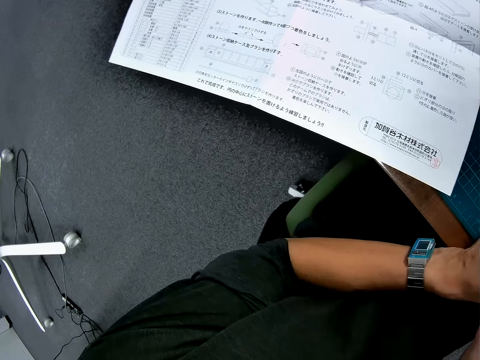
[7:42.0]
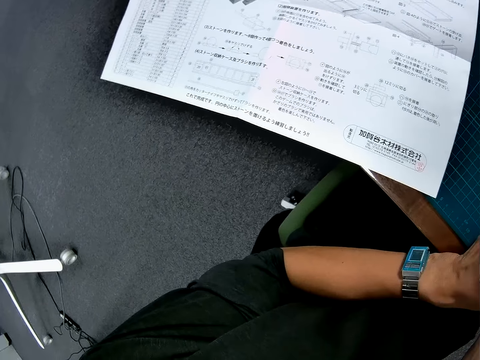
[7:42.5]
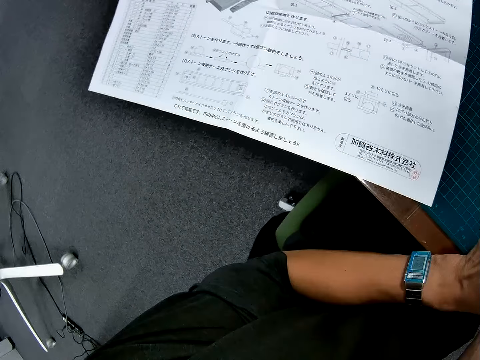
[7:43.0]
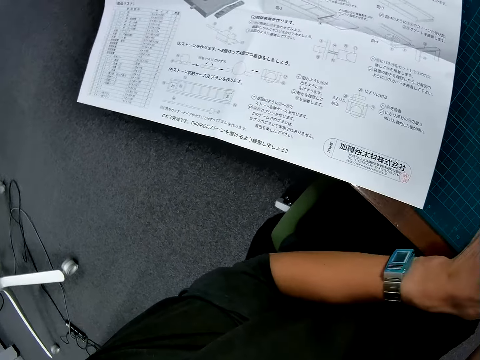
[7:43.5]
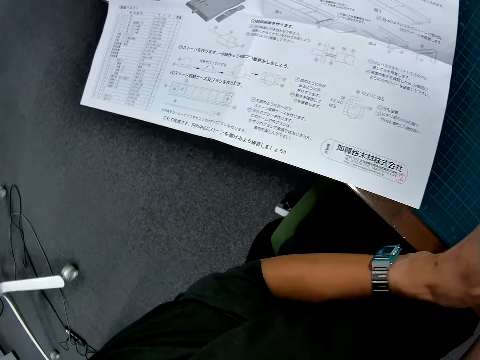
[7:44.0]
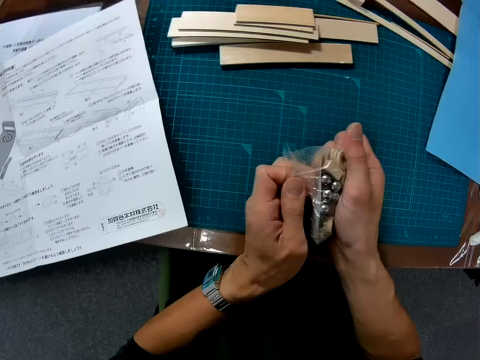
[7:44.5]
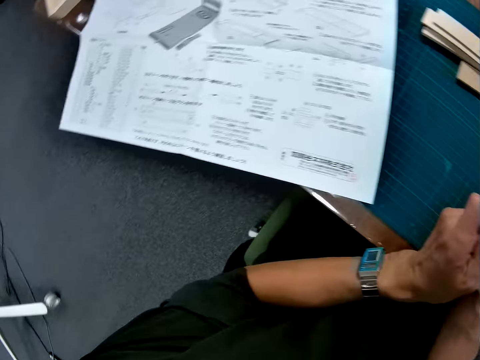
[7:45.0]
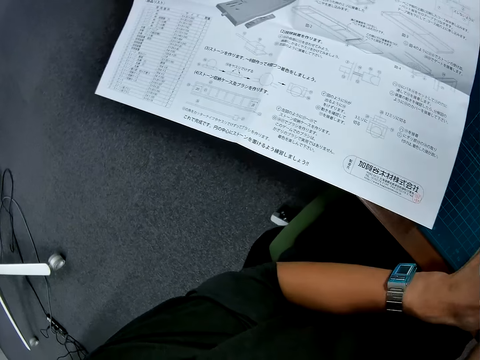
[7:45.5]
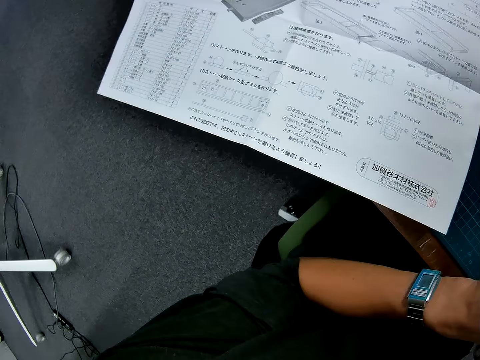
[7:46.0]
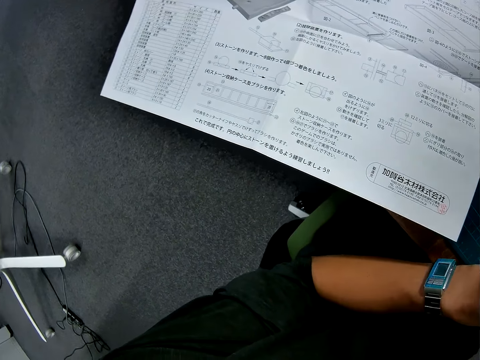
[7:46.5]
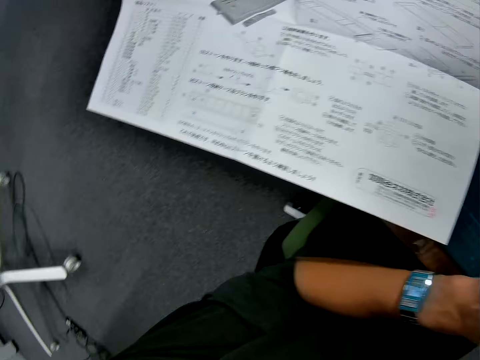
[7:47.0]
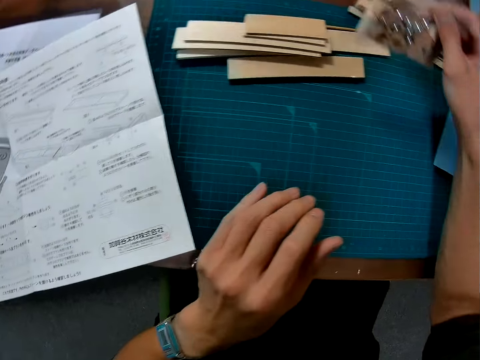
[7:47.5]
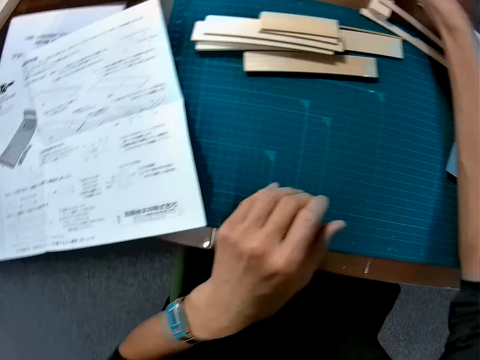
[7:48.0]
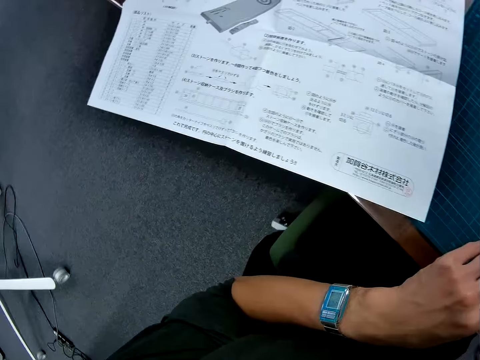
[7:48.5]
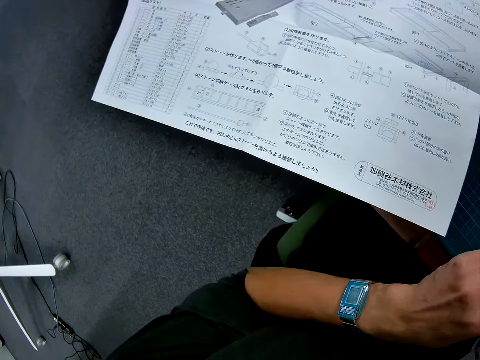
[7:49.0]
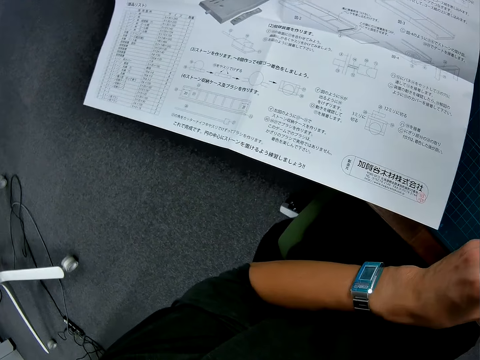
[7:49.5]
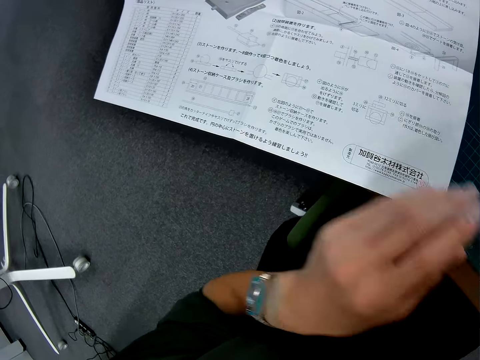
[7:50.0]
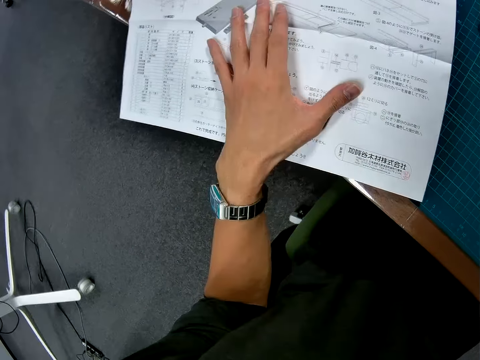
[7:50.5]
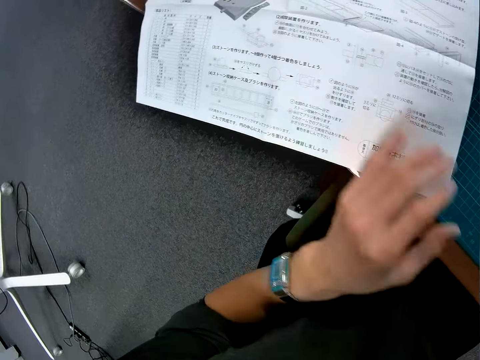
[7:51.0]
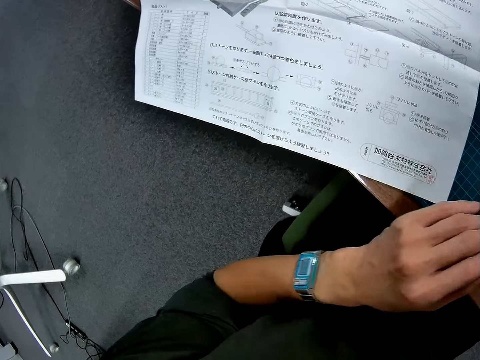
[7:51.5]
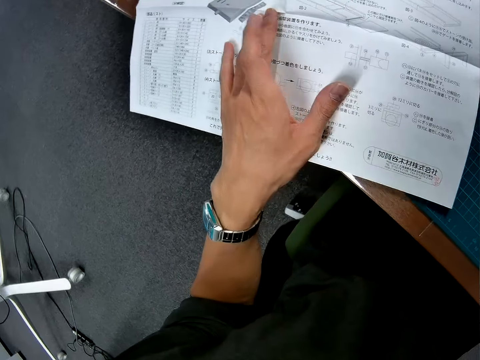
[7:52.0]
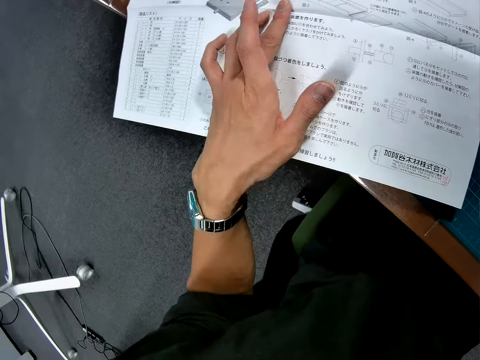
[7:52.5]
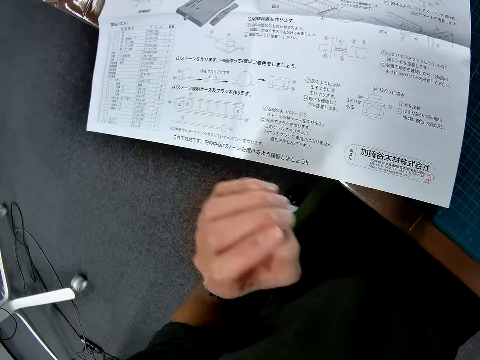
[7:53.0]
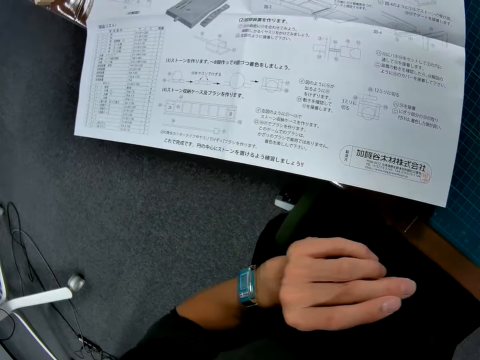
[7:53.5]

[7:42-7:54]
The camera wearer opens a transparent tool paper with a hand. They look at a piece of paper on a table. They put down the transparent tool paper on the table. They look at the piece of paper on the table. They move the piece of paper on the table.

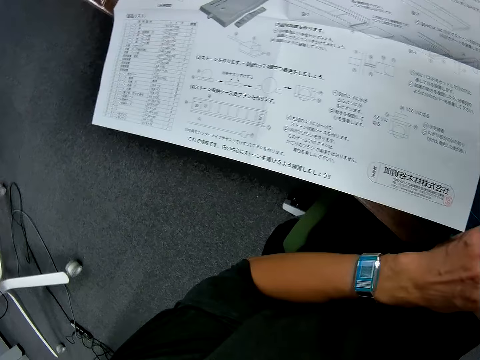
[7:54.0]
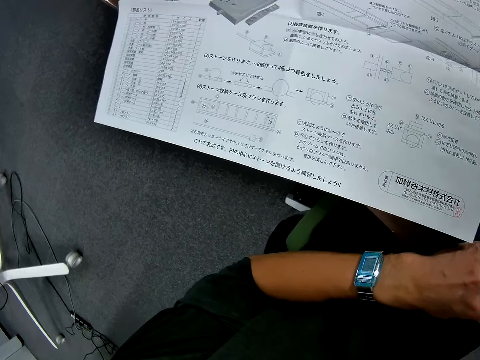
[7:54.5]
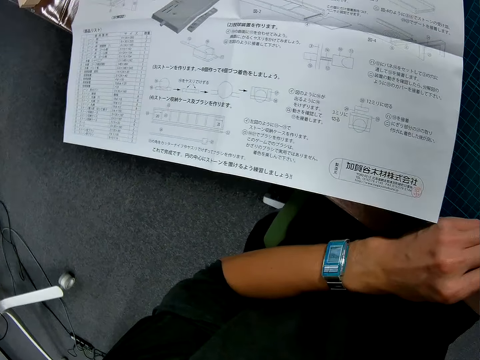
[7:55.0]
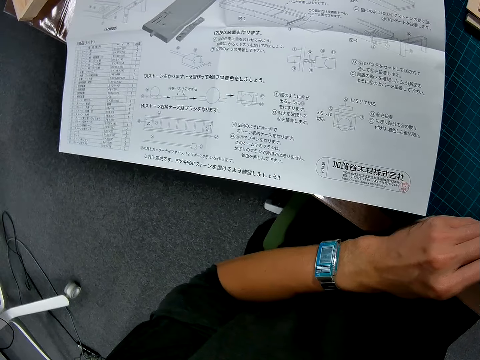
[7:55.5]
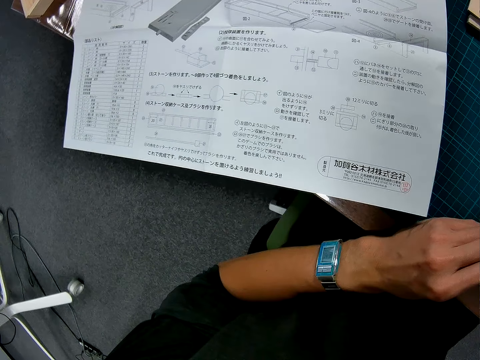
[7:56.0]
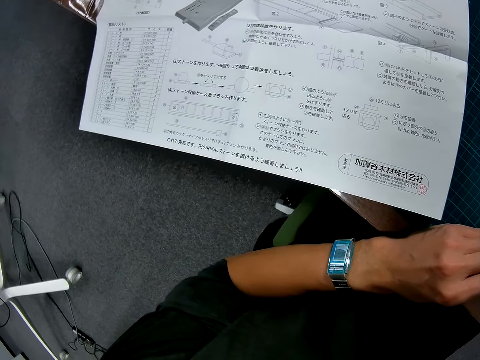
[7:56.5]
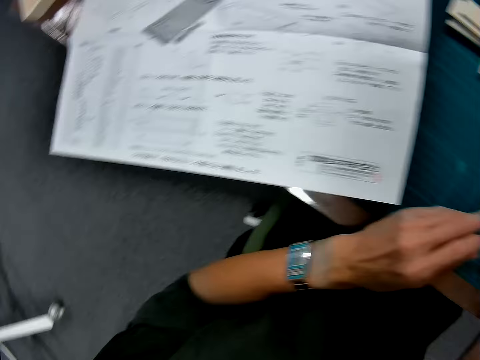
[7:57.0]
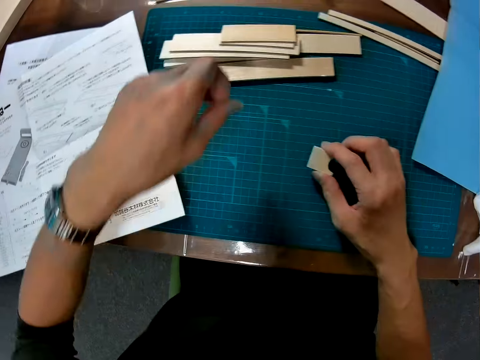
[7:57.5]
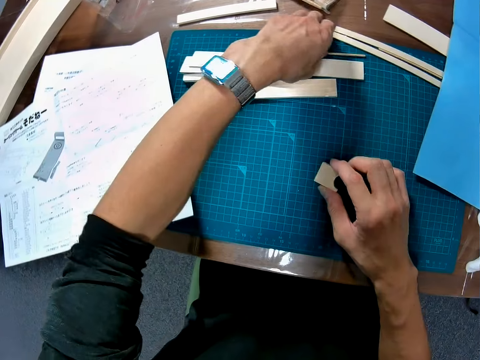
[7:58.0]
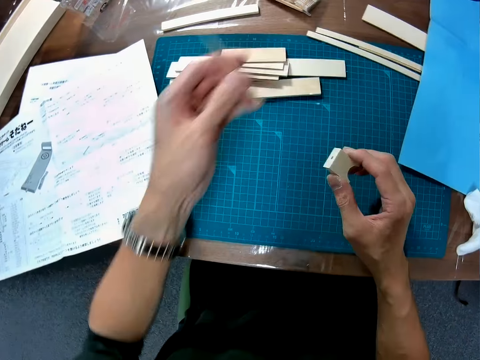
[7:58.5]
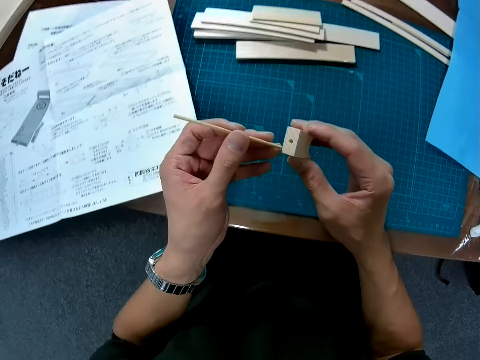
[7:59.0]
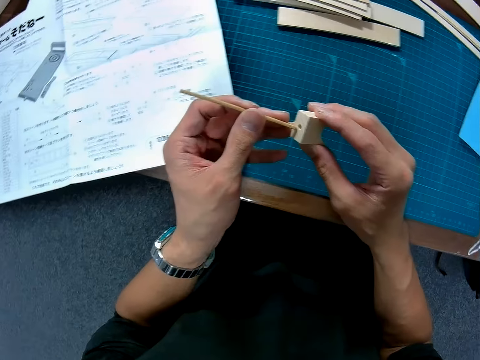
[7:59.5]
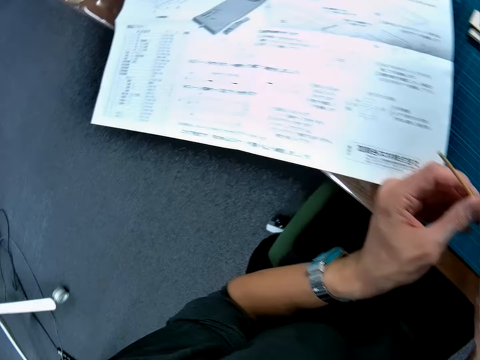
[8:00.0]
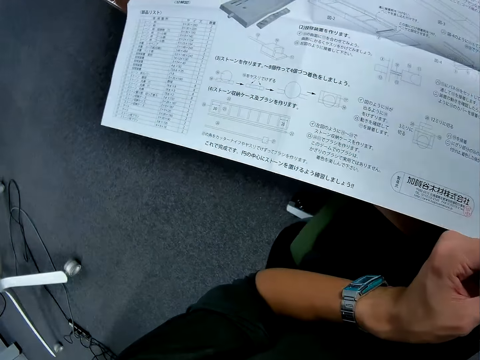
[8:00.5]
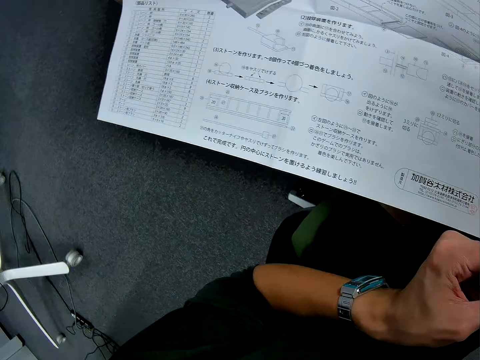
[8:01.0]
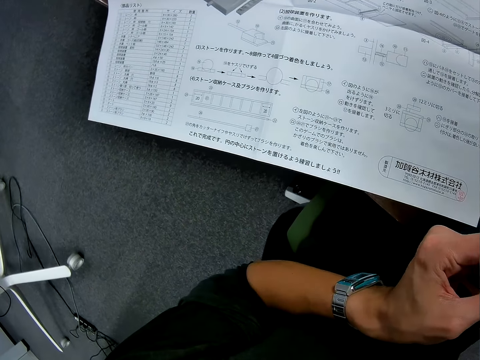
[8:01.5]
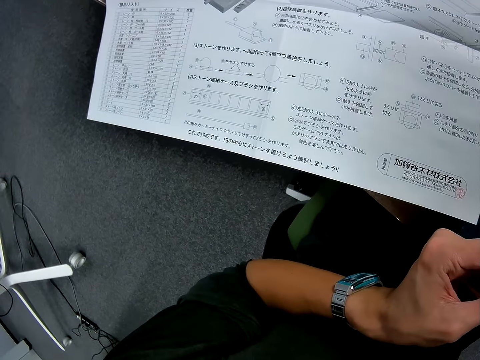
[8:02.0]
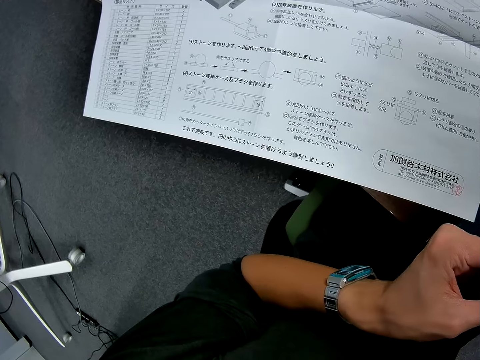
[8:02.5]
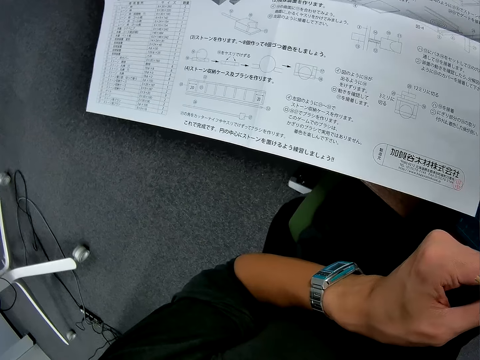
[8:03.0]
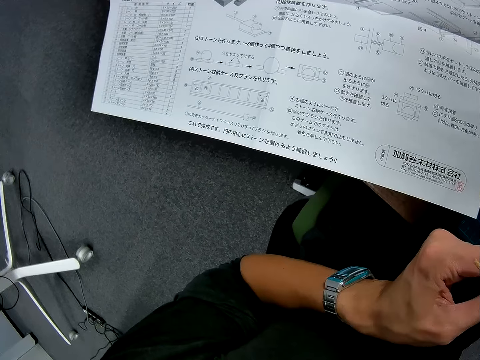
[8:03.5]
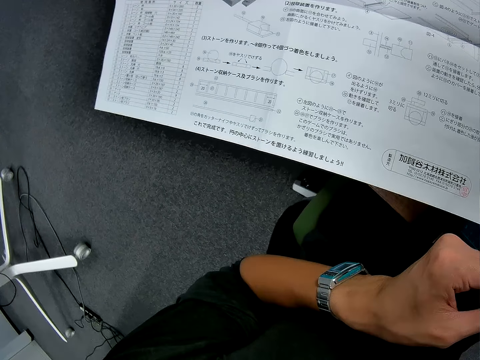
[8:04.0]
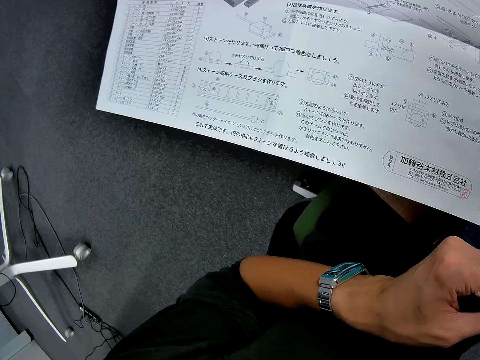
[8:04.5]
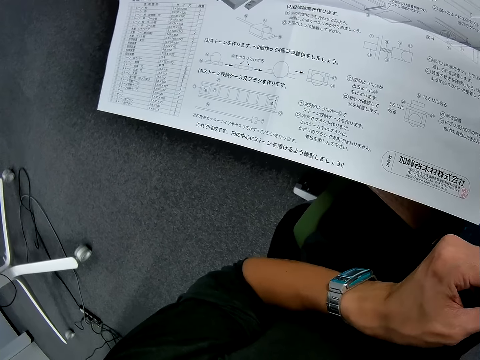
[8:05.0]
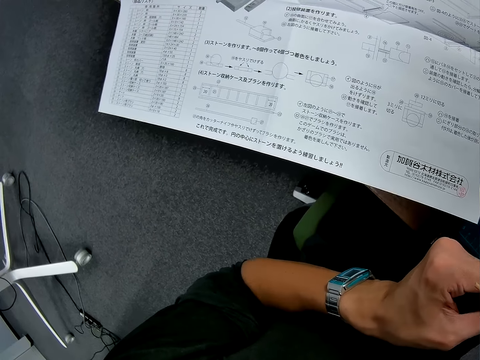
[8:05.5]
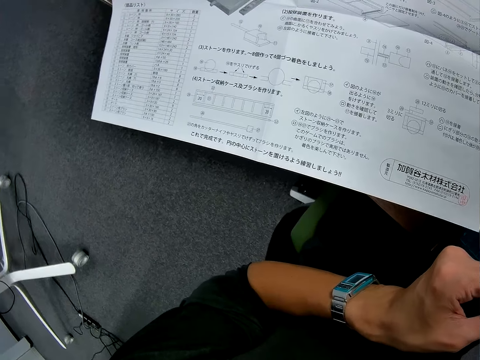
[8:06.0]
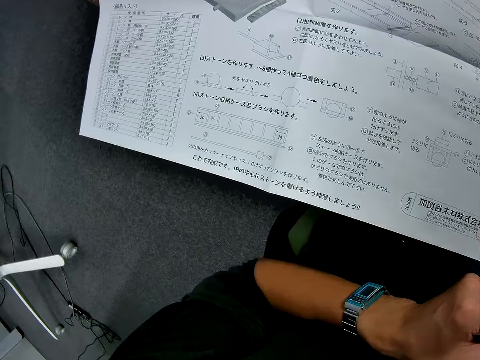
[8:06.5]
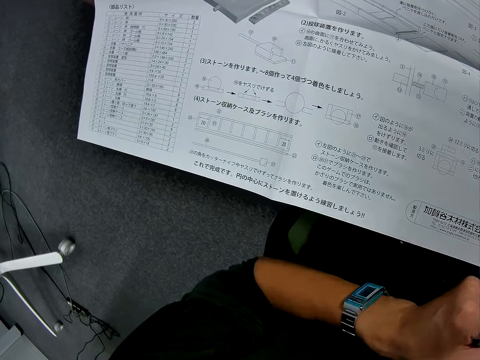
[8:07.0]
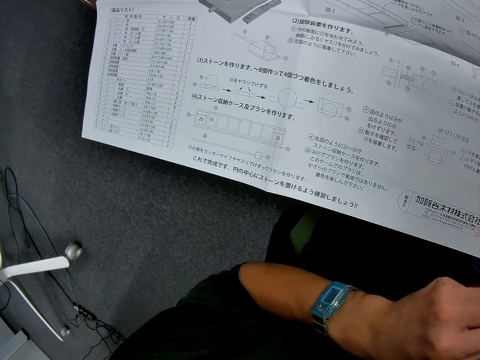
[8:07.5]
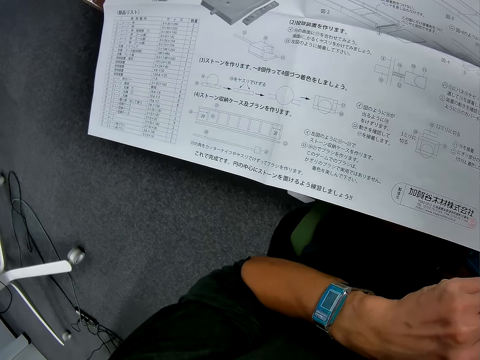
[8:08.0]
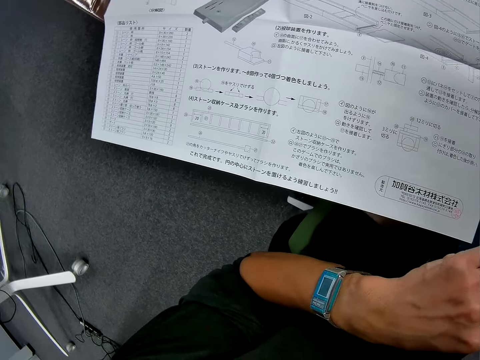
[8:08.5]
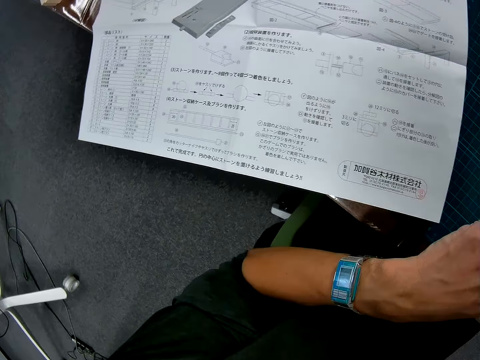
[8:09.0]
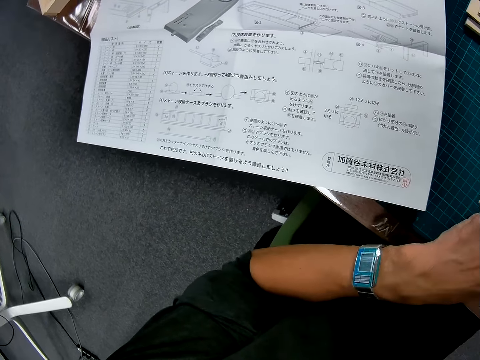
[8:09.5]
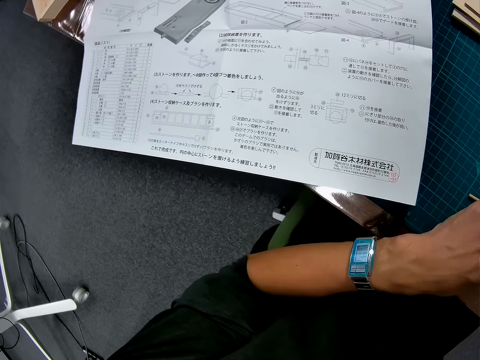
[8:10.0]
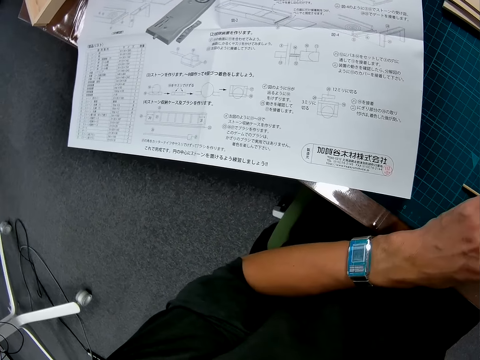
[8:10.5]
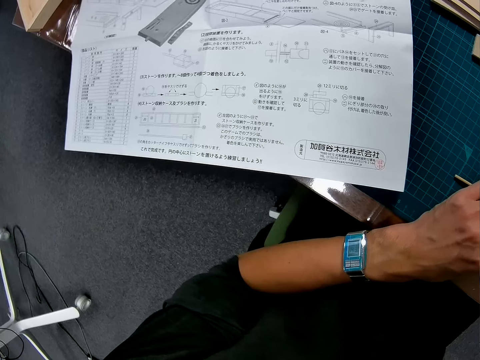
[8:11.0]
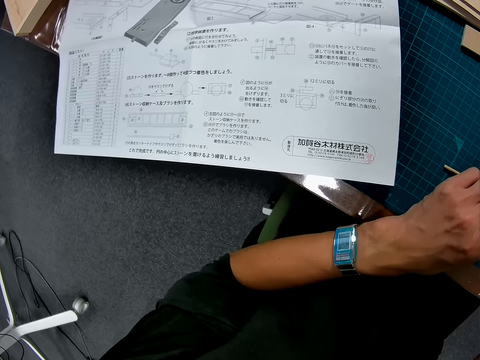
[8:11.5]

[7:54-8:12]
The camera wearer looks at a piece of paper on a table. They pick up a wooden mechanical nut. They hold a piece of wood with a hand. They pick up a wood rod or wooden mechanical stick from a cutting mat. They put the wooden mechanical stick in the wooden mechanical nut. They look at the piece of paper on the table.
